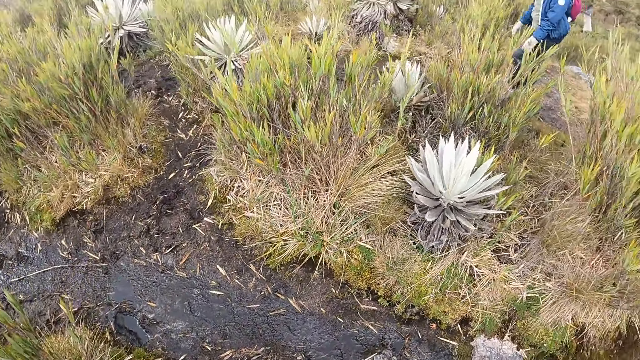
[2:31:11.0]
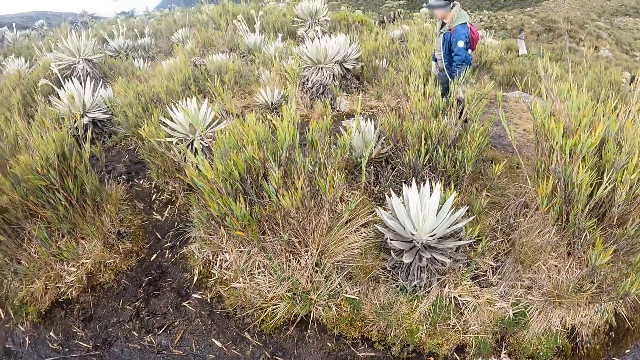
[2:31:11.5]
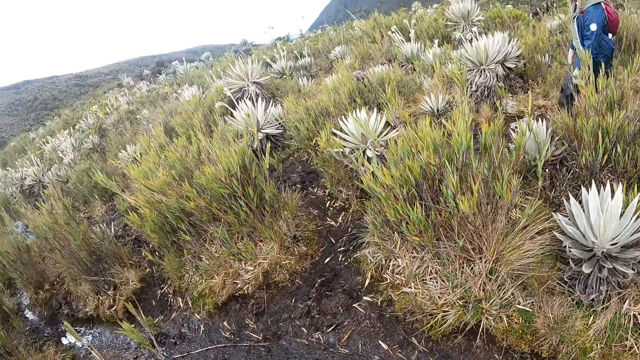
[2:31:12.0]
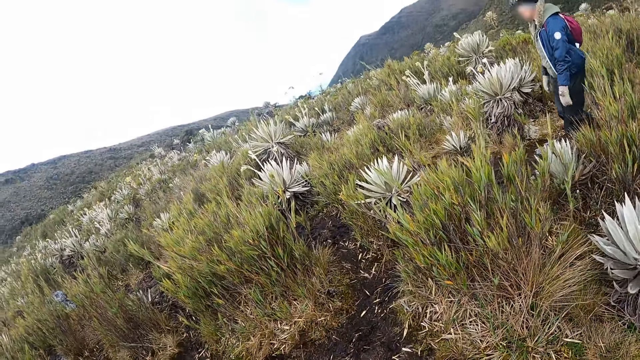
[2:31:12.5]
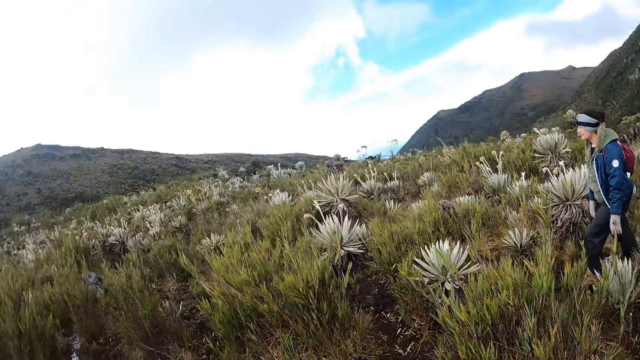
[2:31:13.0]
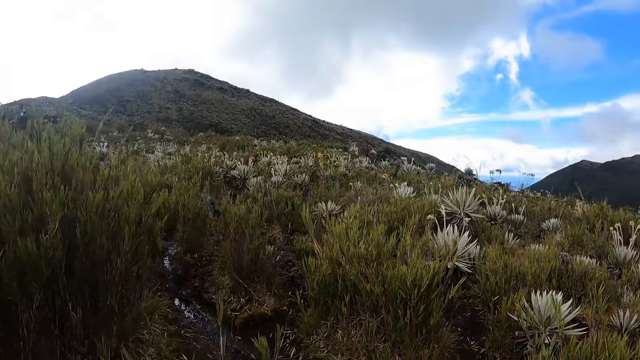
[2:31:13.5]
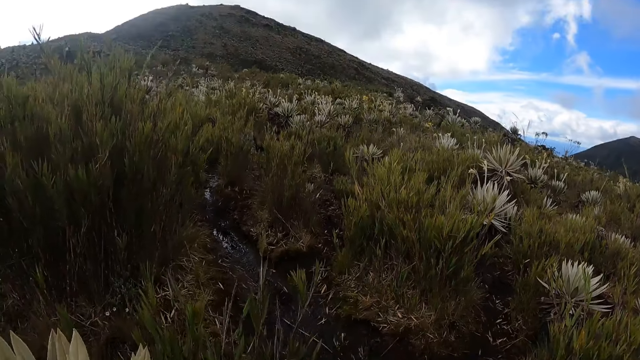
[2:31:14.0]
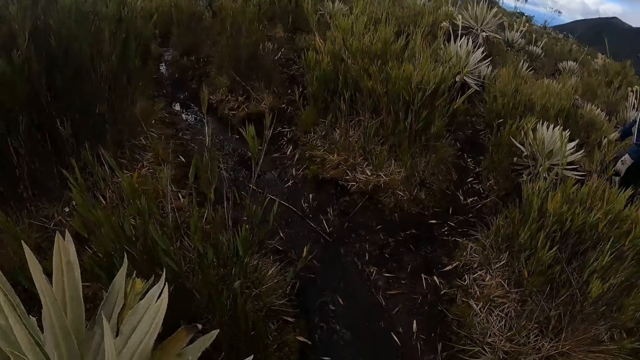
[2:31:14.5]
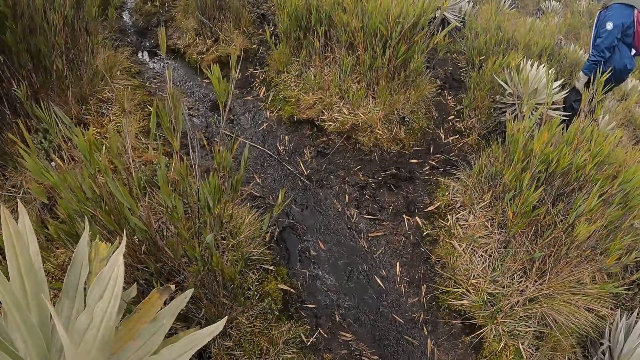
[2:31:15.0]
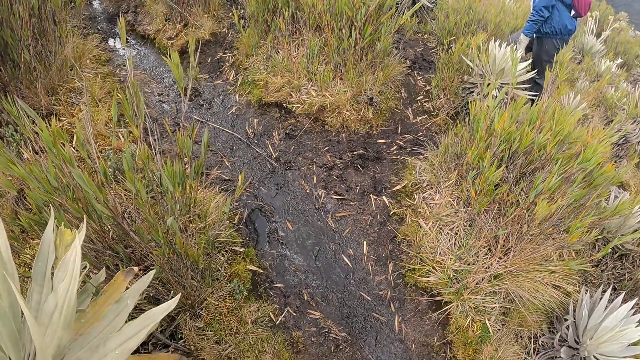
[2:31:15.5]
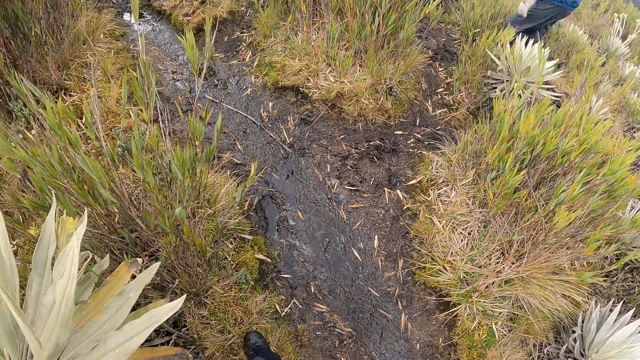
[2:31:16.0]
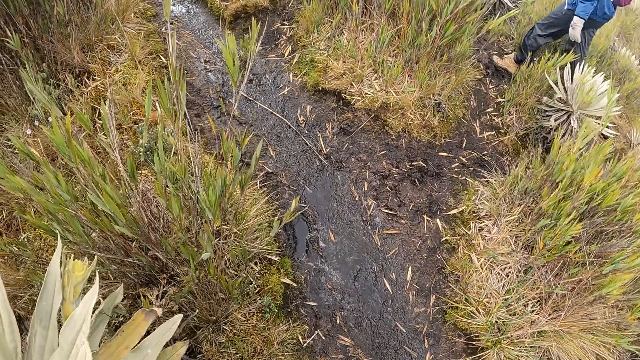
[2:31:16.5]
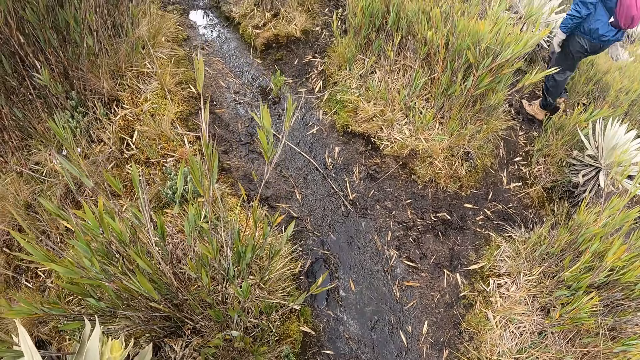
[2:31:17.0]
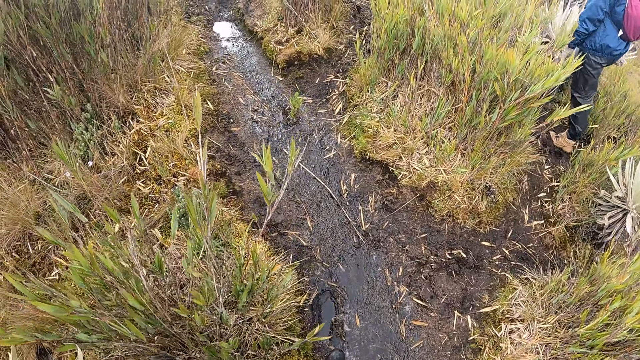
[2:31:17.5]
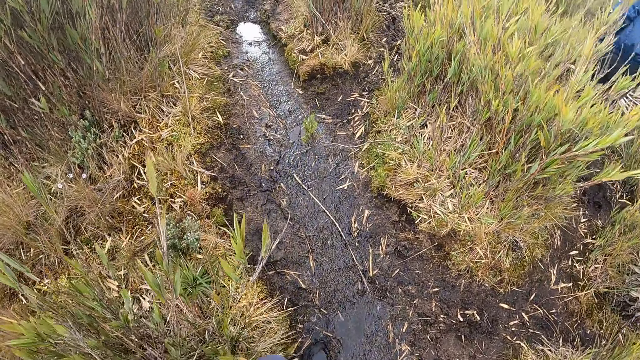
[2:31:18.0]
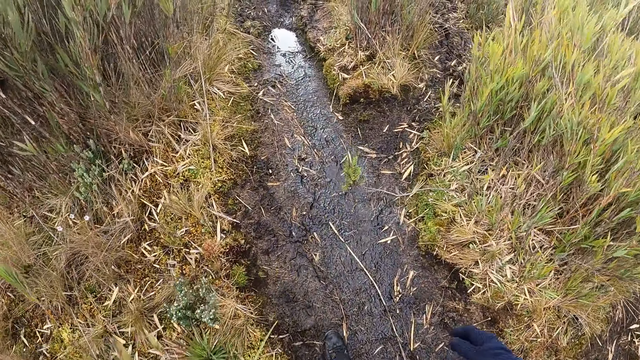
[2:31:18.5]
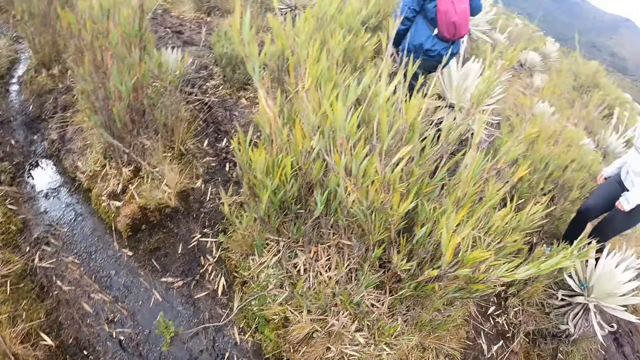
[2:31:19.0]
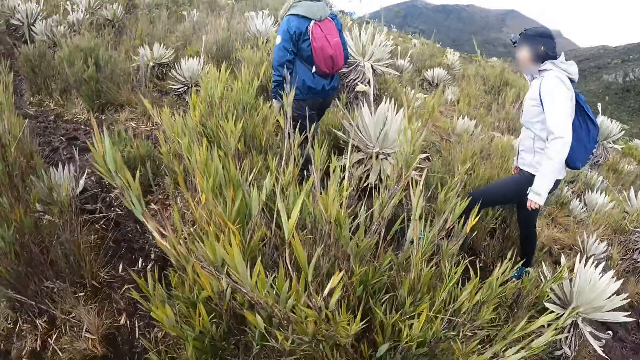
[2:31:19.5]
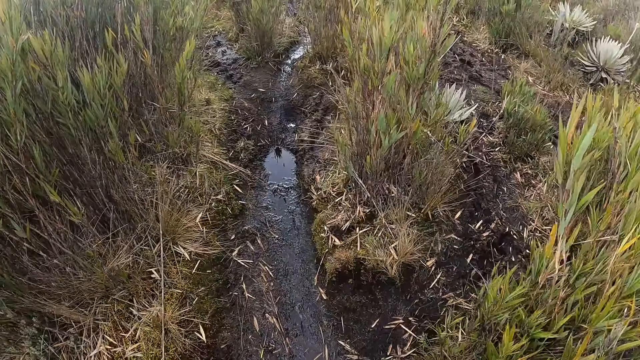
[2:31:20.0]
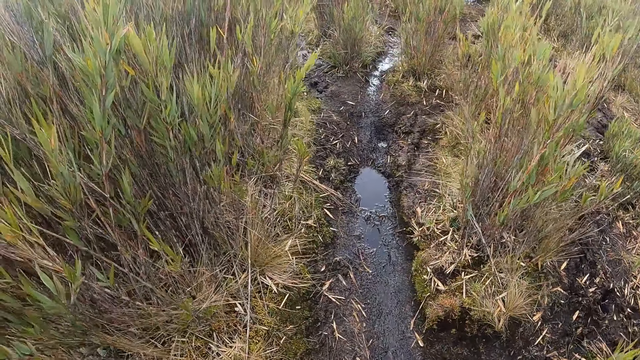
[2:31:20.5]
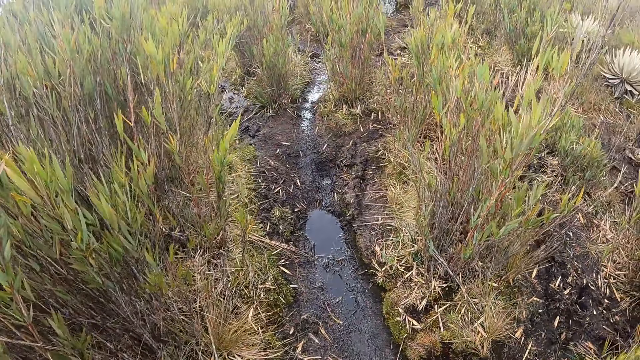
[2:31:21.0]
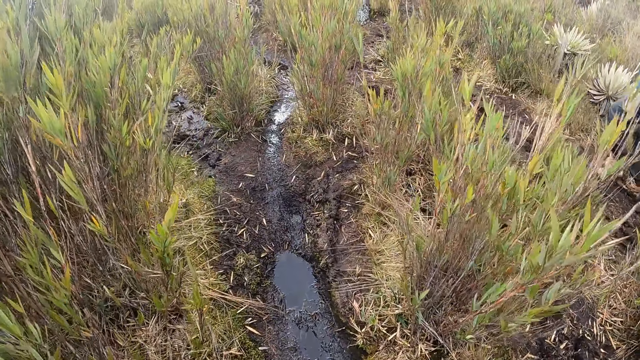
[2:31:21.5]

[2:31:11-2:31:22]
The camera wearer looks around the field. They walk in a muddy surface.

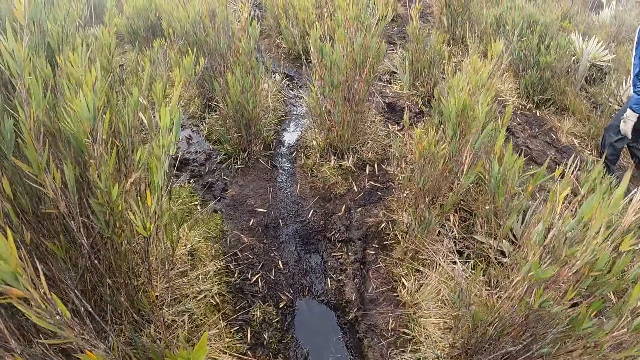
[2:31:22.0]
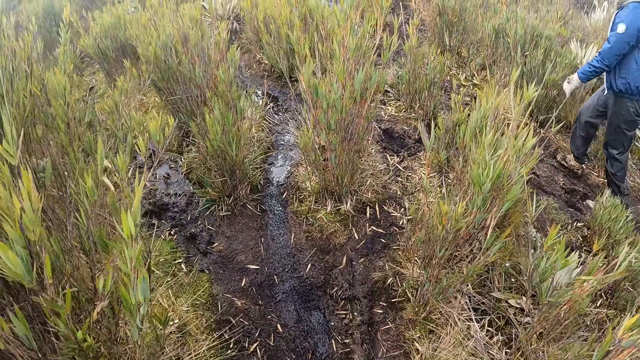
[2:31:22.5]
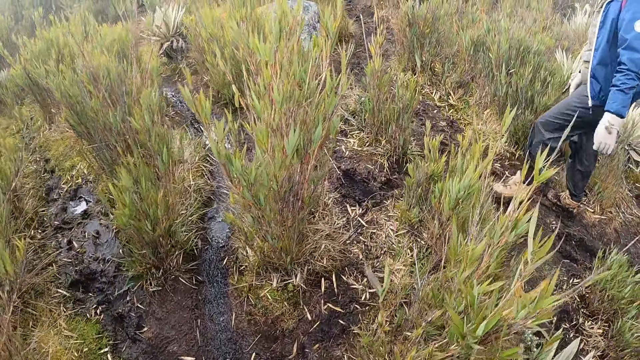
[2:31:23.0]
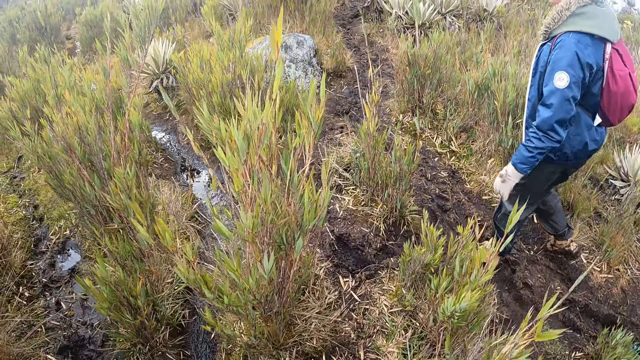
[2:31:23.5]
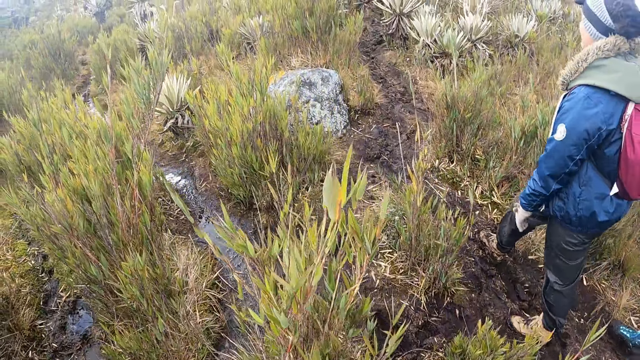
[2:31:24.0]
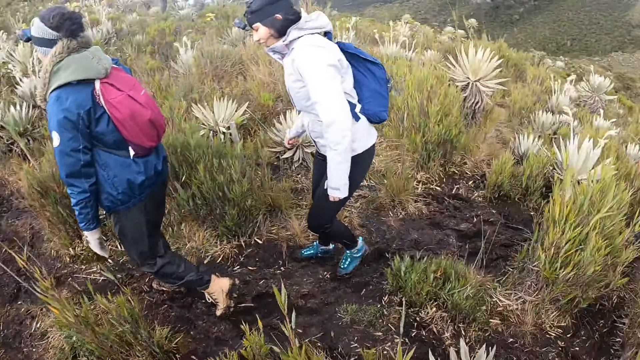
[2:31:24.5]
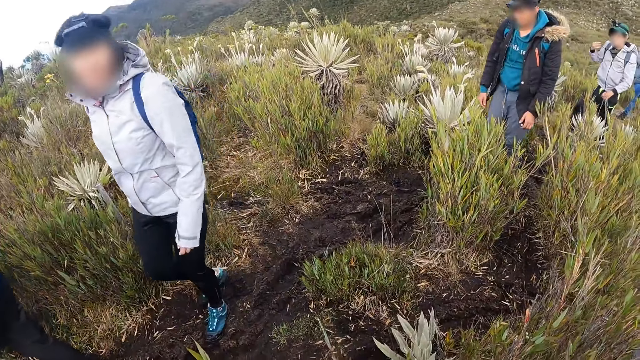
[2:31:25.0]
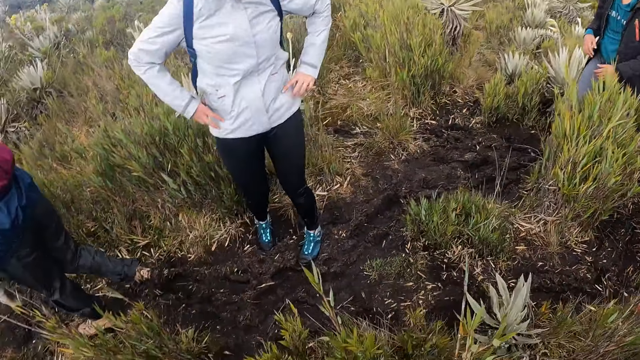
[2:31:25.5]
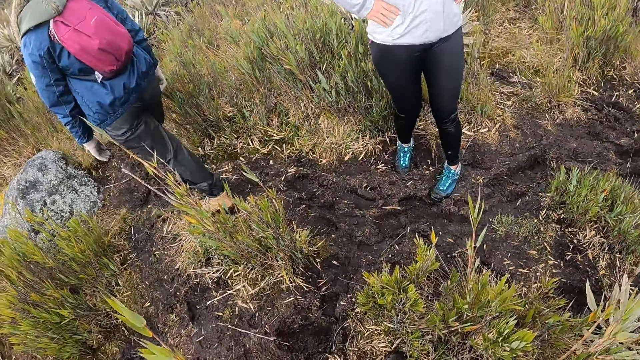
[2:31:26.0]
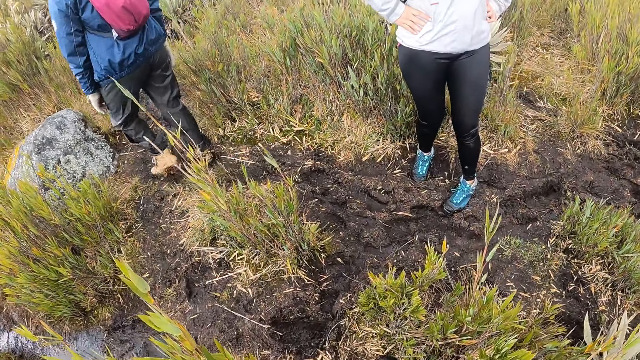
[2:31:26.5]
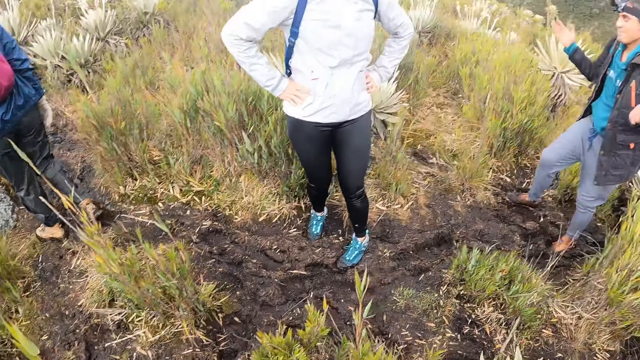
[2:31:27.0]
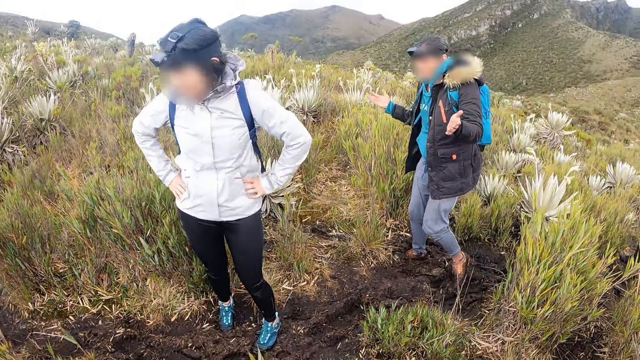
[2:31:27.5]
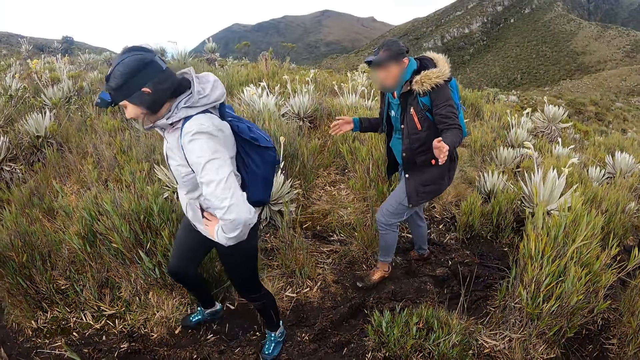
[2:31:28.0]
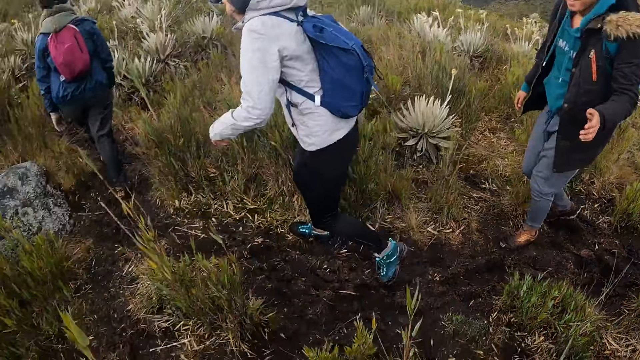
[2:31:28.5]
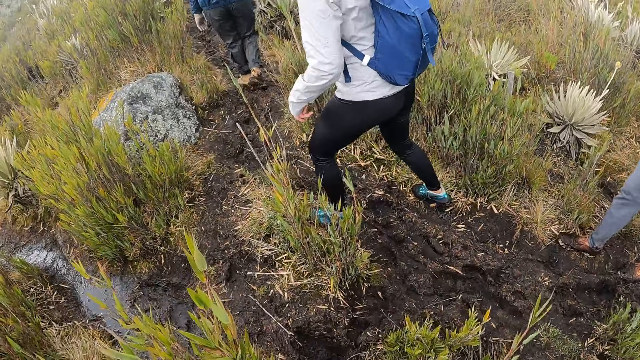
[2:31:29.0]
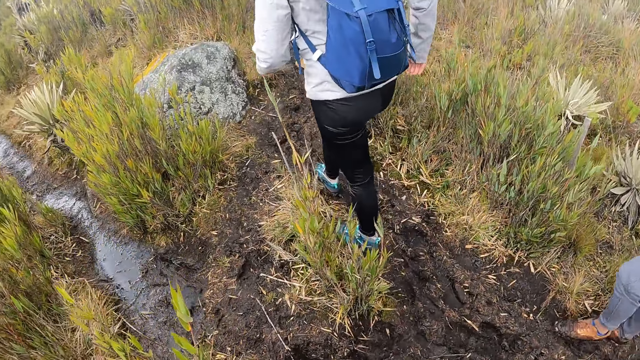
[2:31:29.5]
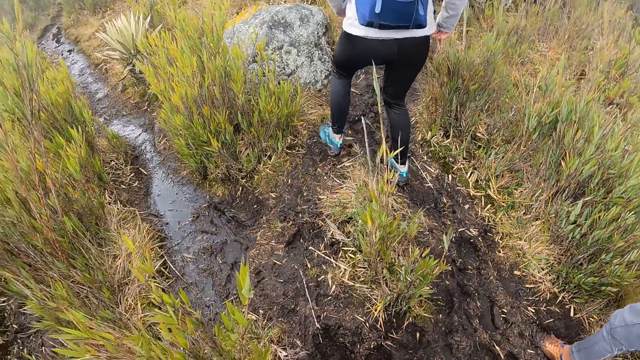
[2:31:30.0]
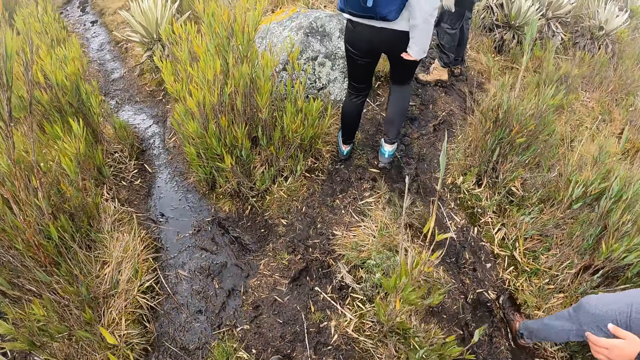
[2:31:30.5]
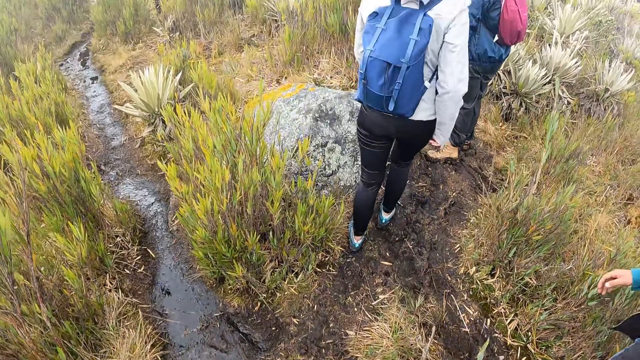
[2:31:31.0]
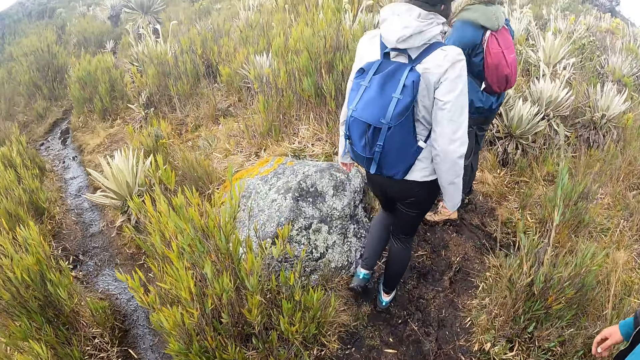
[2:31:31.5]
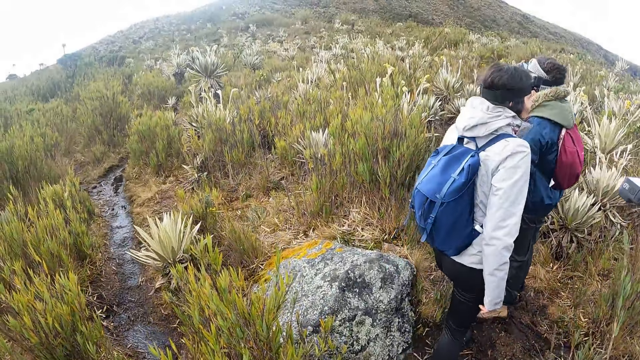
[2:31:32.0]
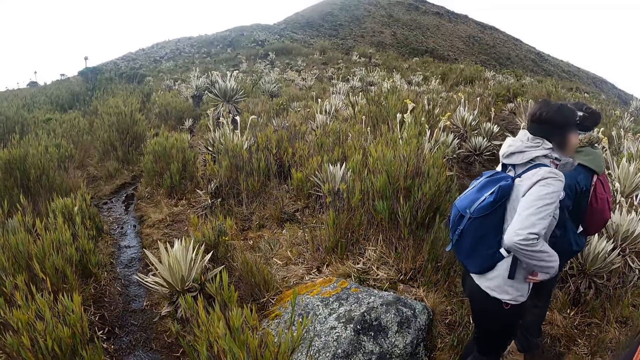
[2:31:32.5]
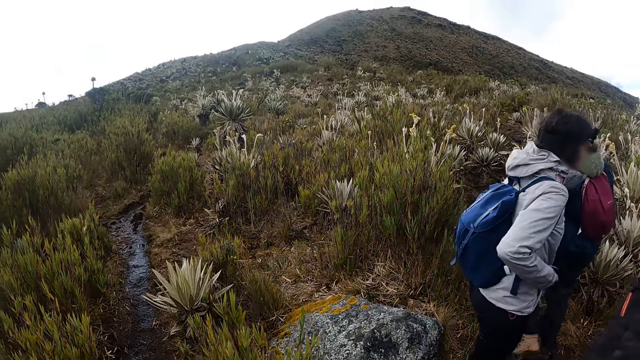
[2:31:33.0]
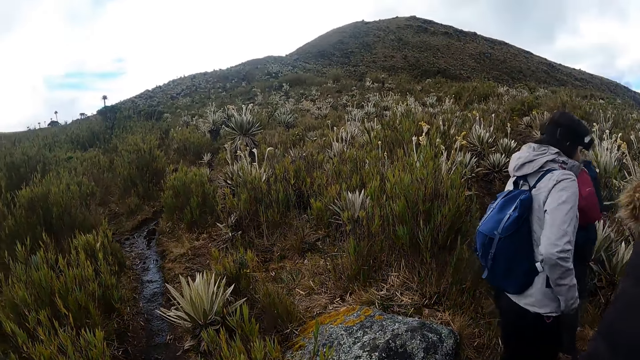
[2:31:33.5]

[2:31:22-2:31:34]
The camera wearer looks around.
